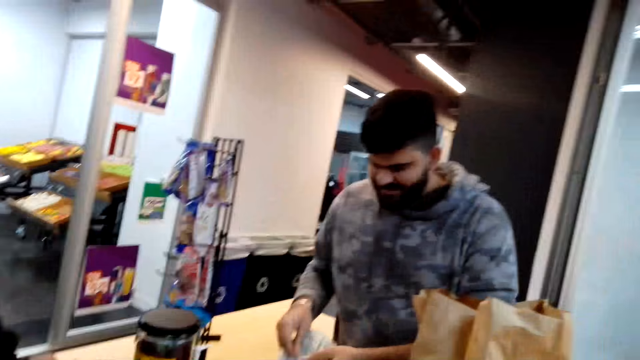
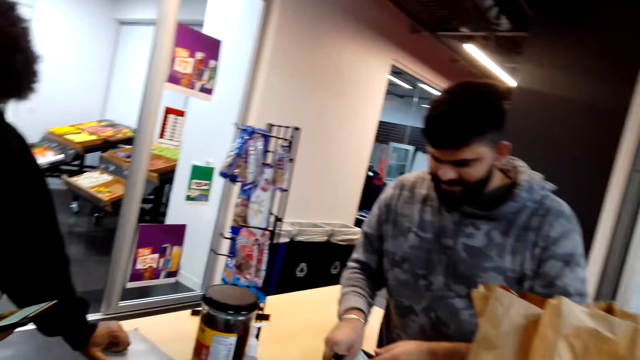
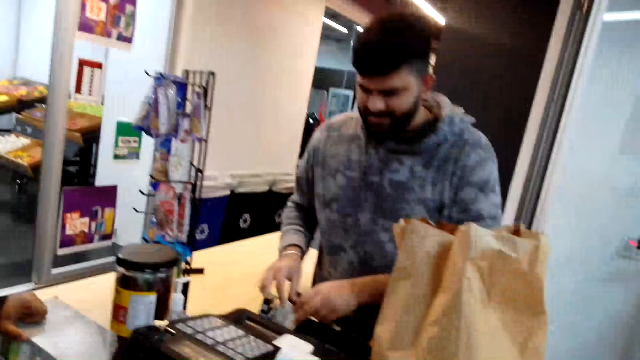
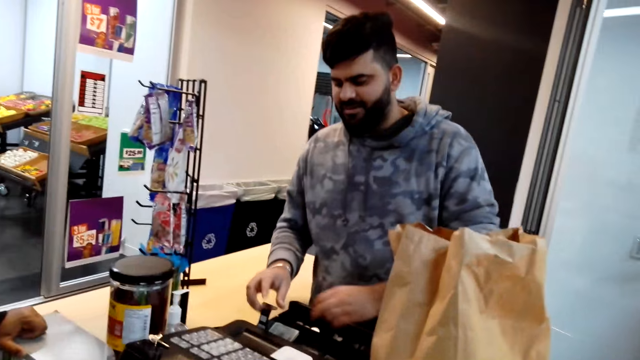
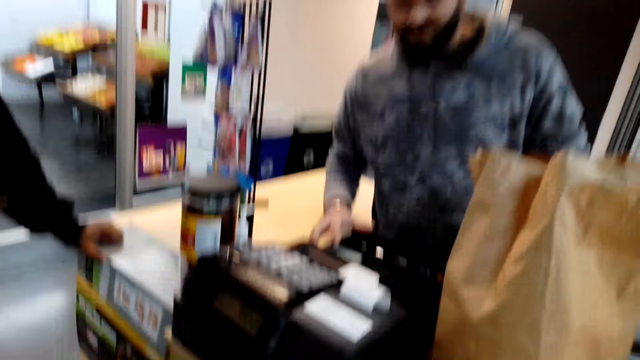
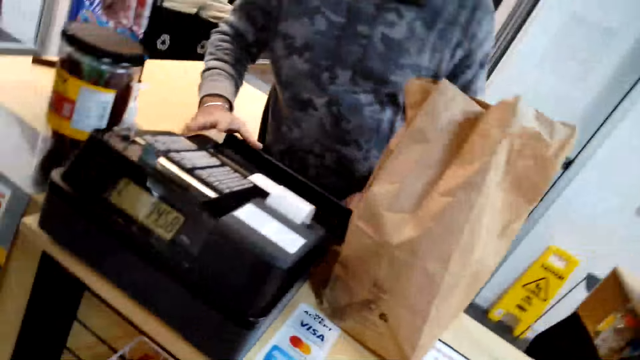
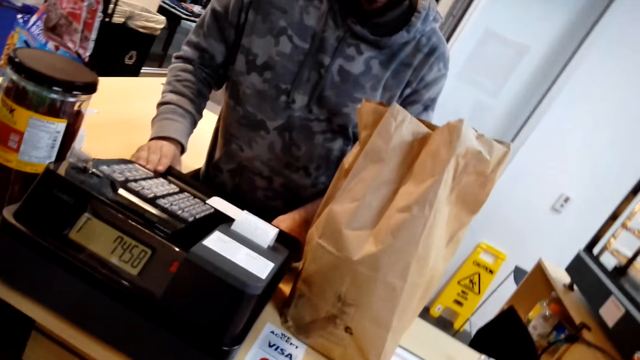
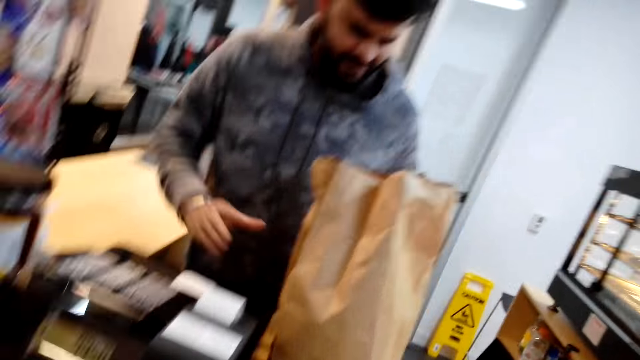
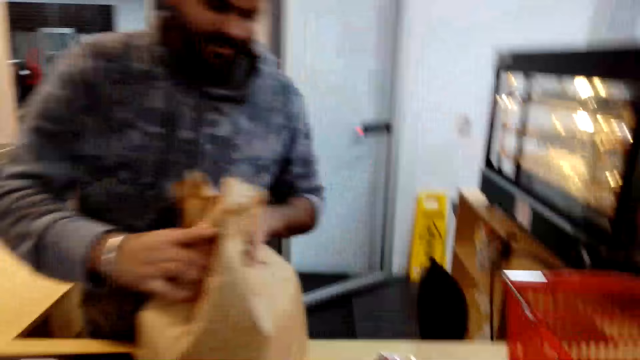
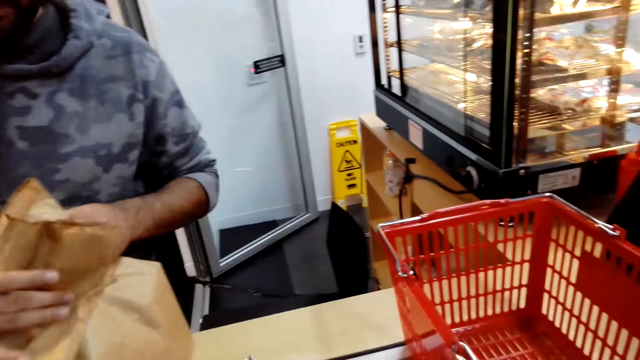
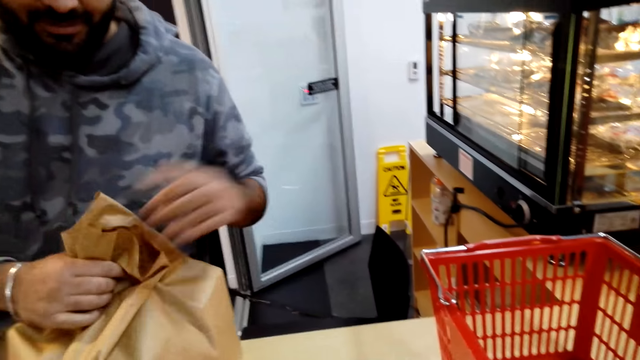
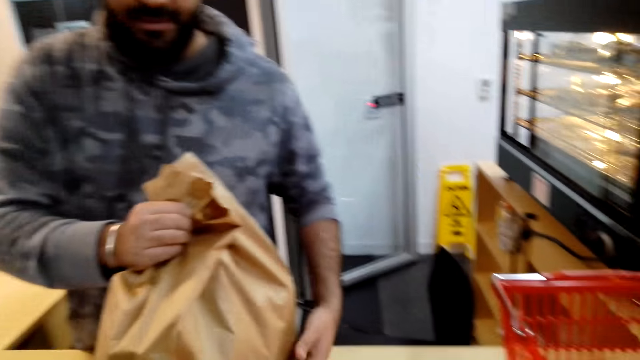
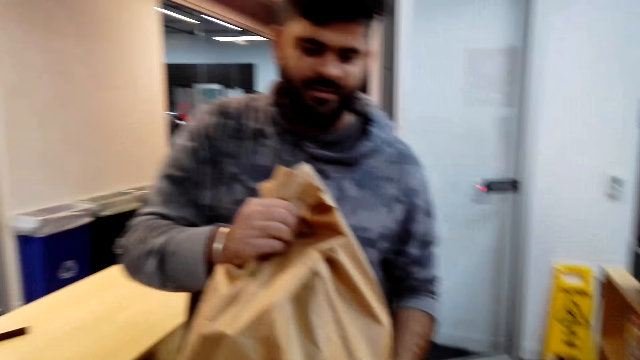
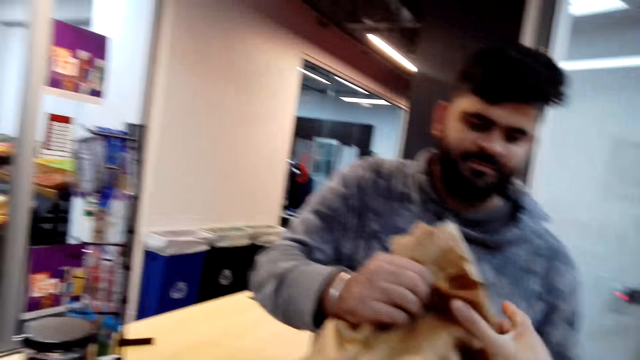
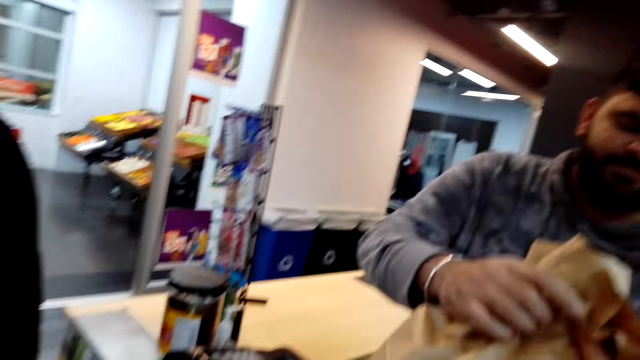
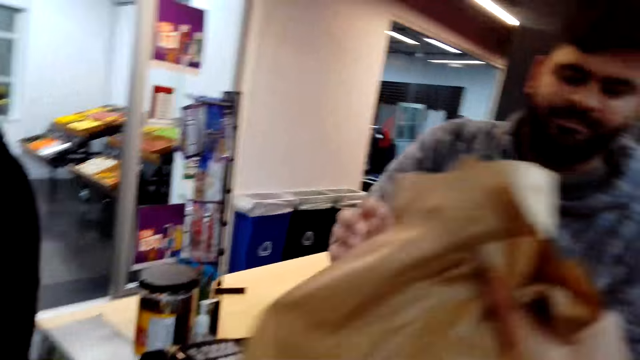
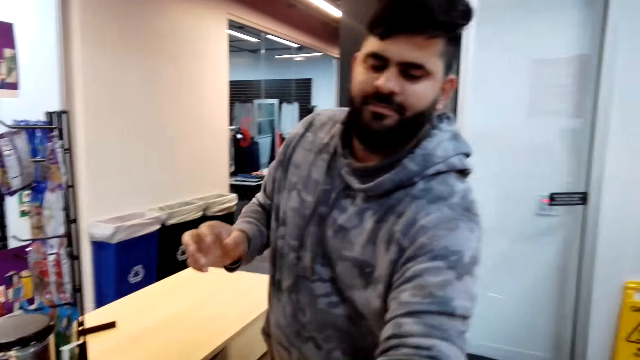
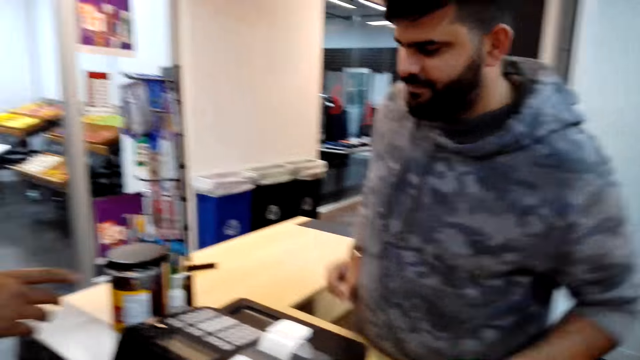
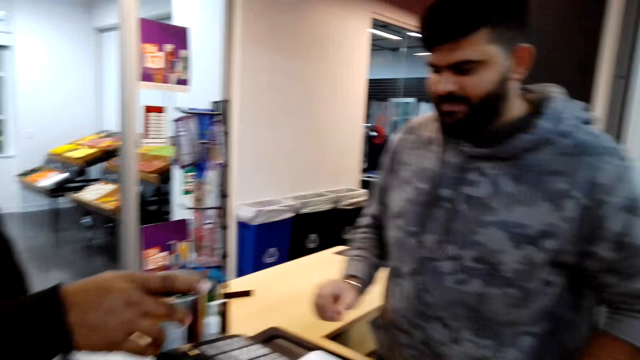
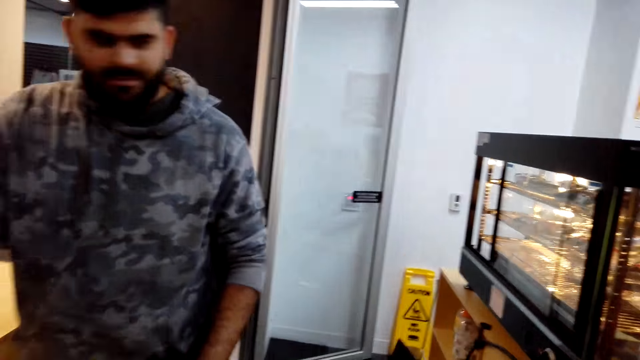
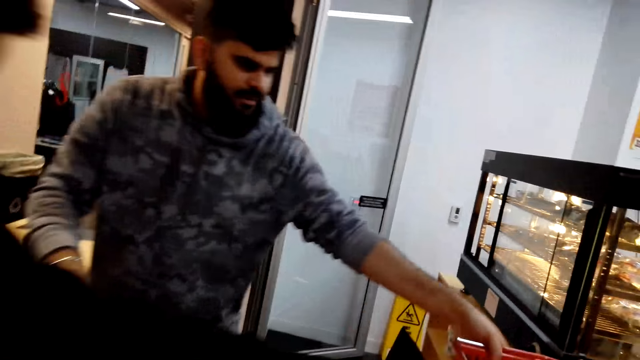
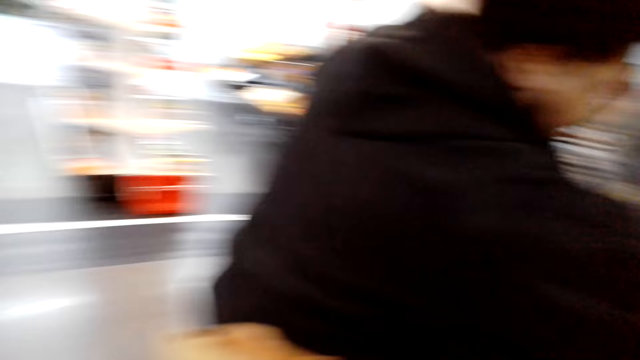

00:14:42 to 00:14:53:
The camera wearer talks. A man talks and closes the money drawer. The camera wearer talks. The man folds the bag opening. The camera wearer takes the paper carrier from the man.

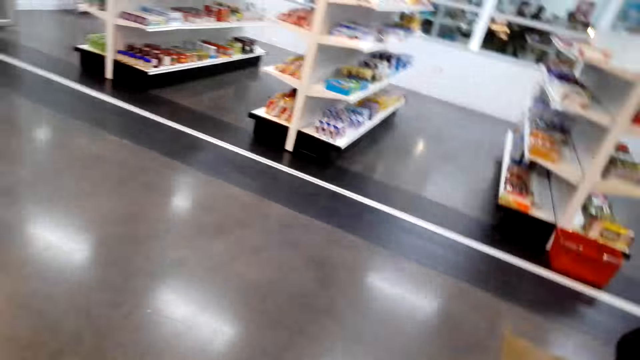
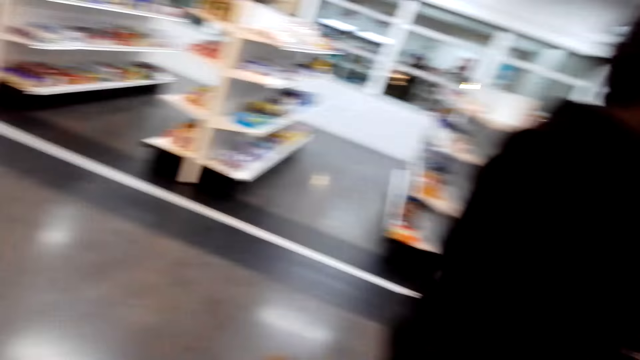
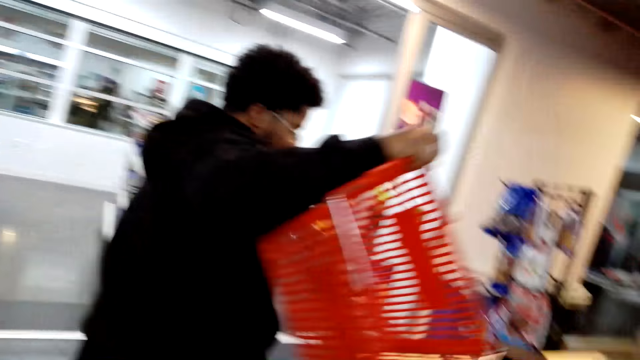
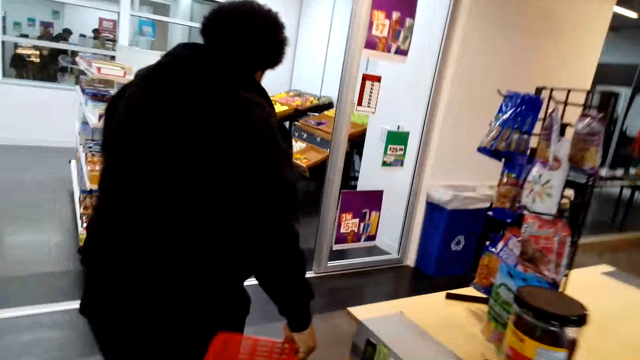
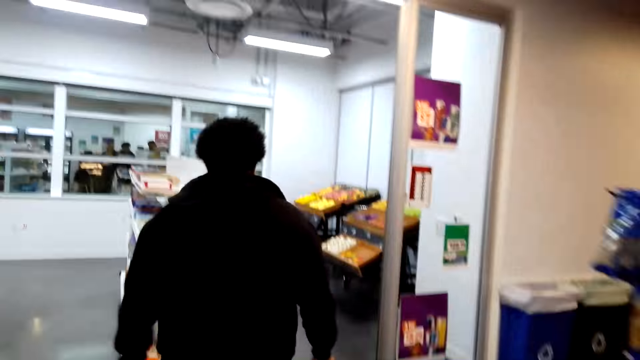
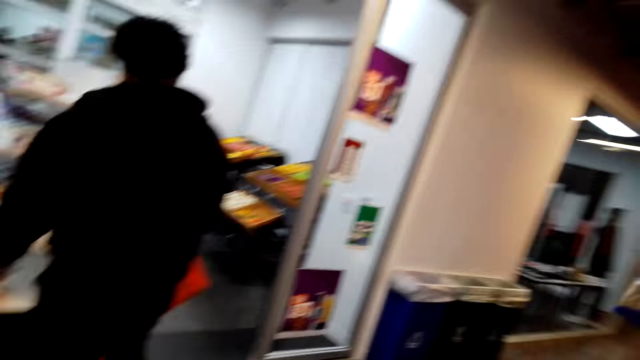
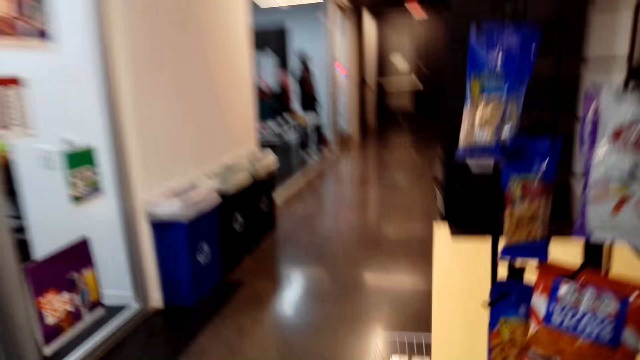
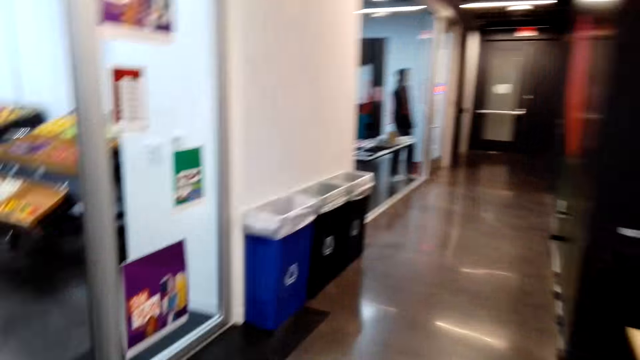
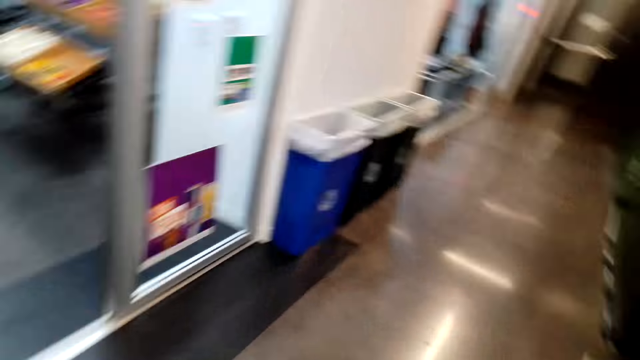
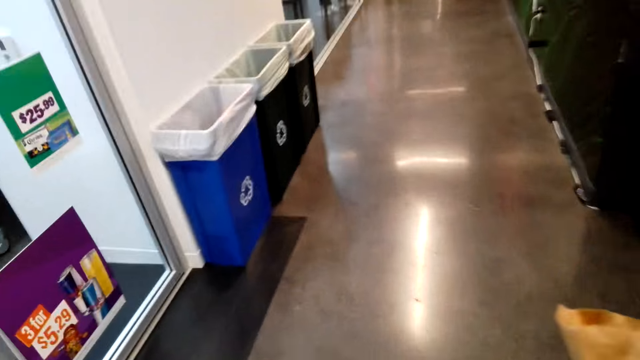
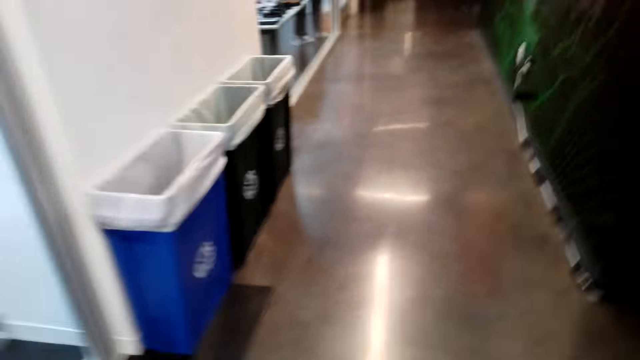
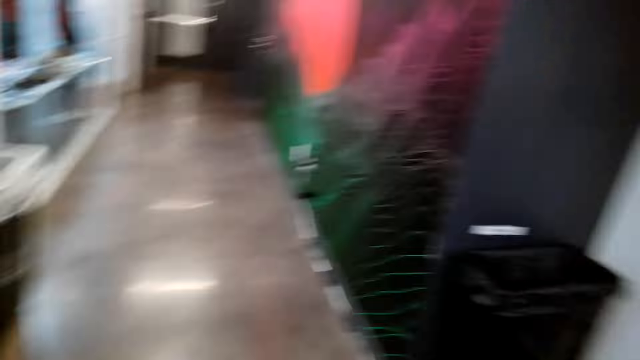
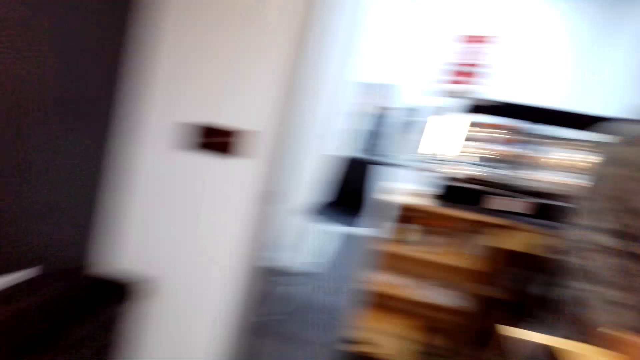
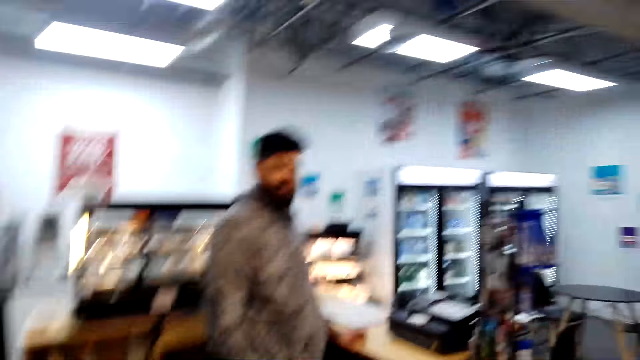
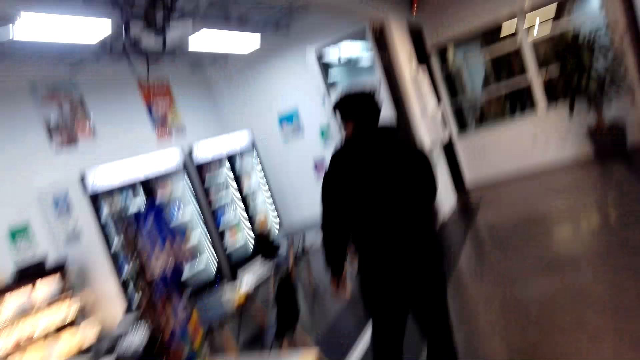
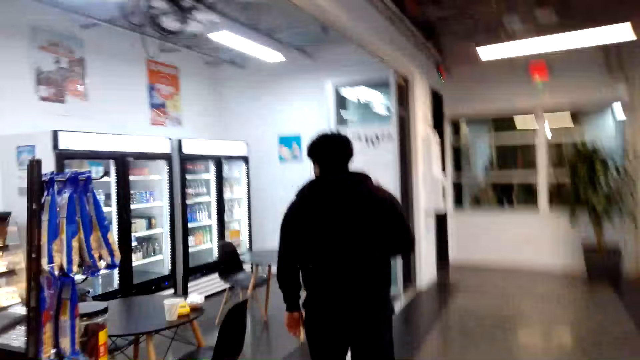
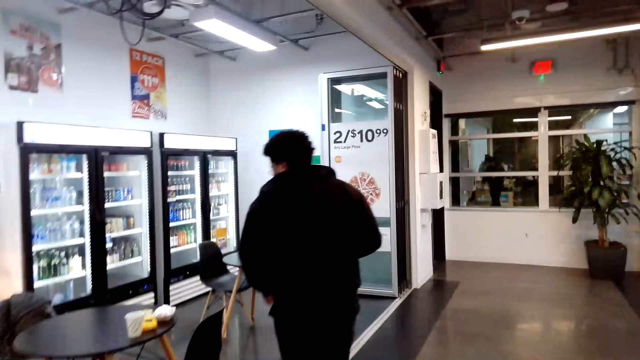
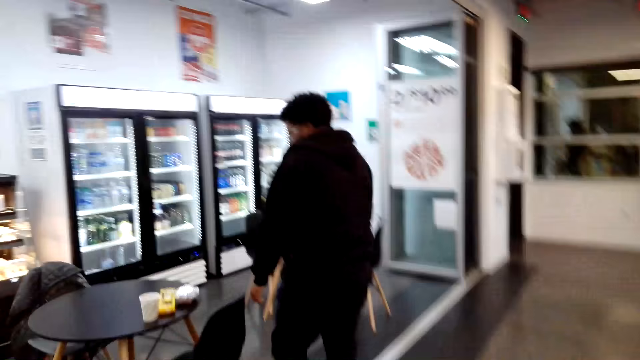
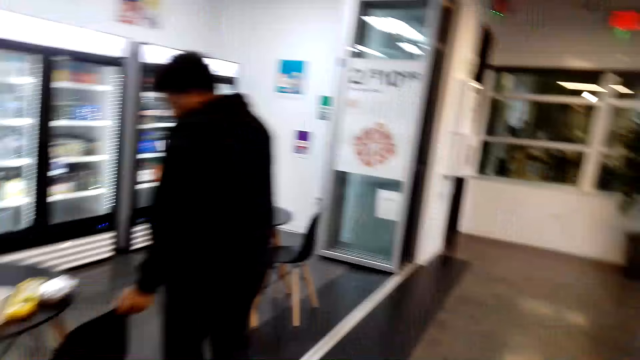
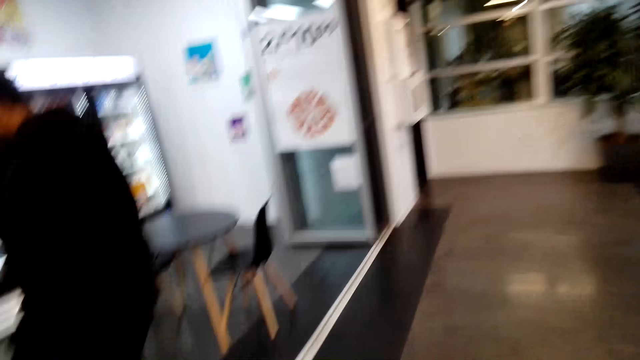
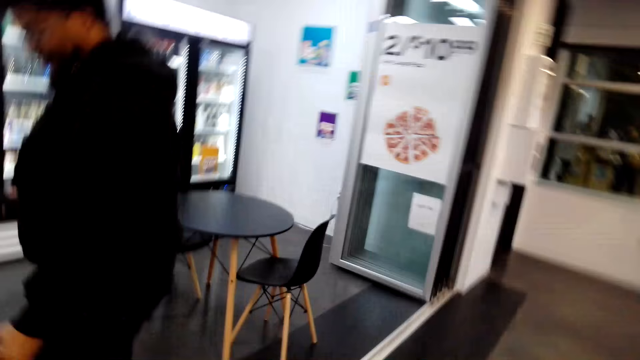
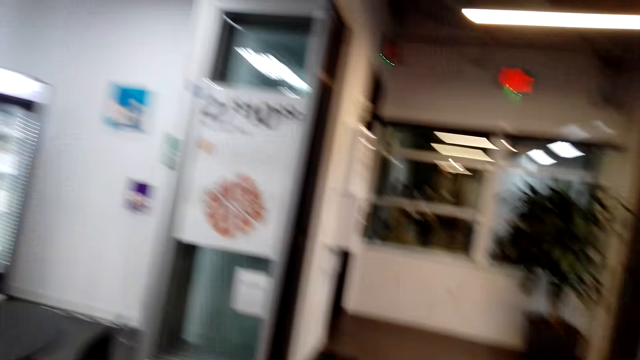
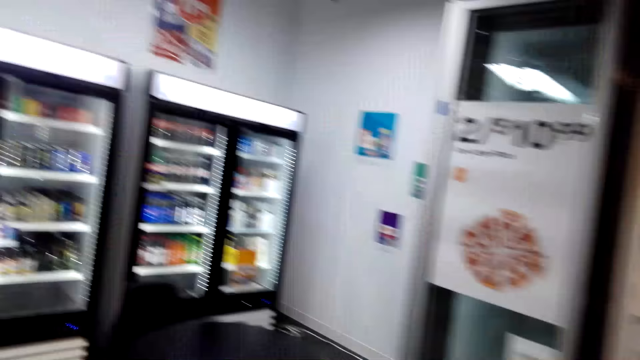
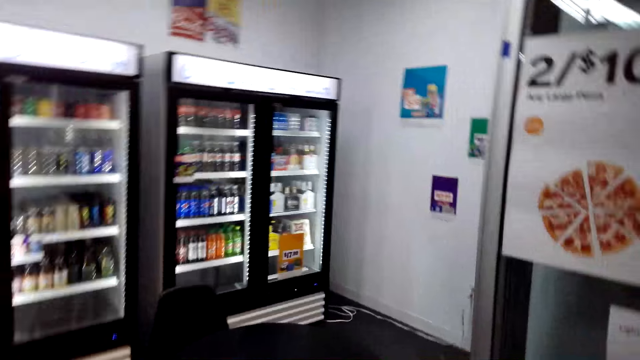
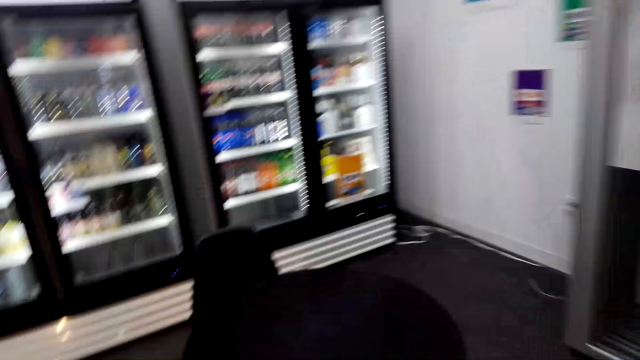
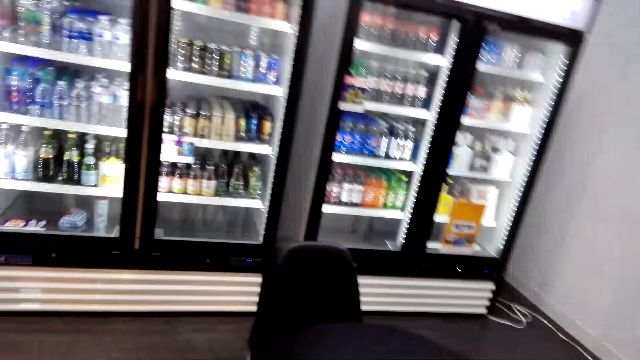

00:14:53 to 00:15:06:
A man takes a shopping basket and walks. The camera wearer walks. Another man talks. The camera wearer talks.
